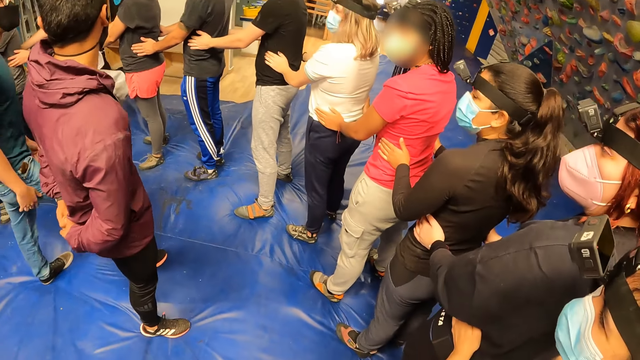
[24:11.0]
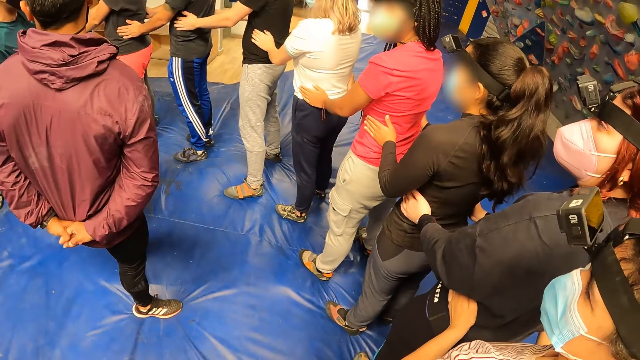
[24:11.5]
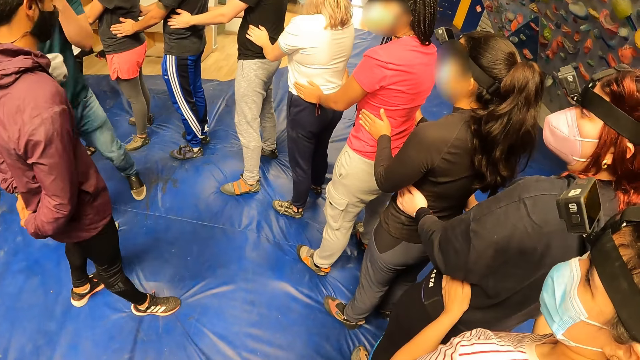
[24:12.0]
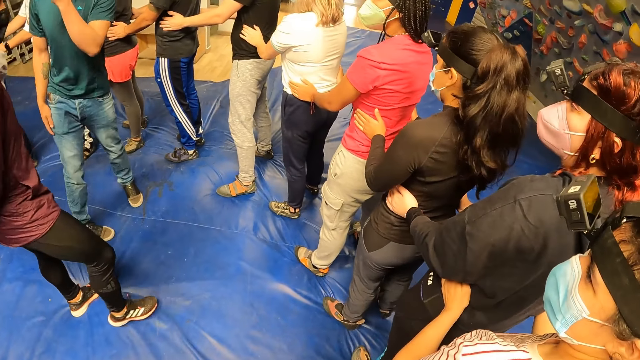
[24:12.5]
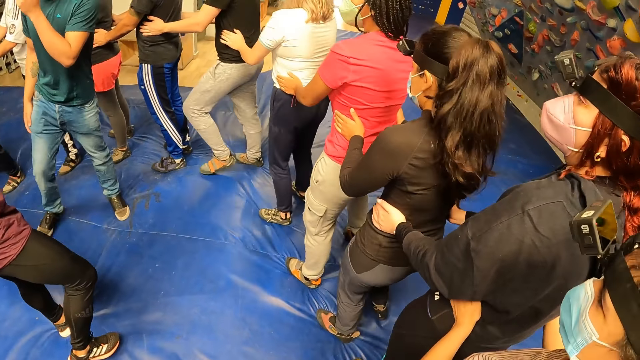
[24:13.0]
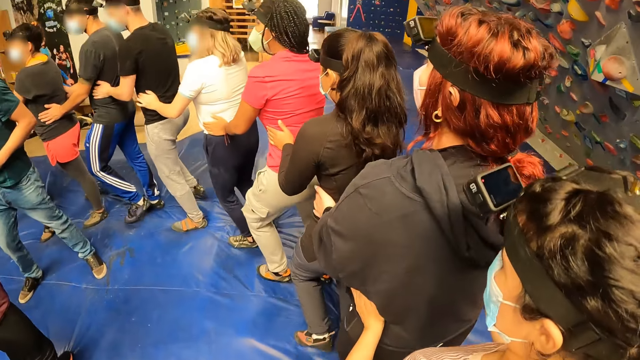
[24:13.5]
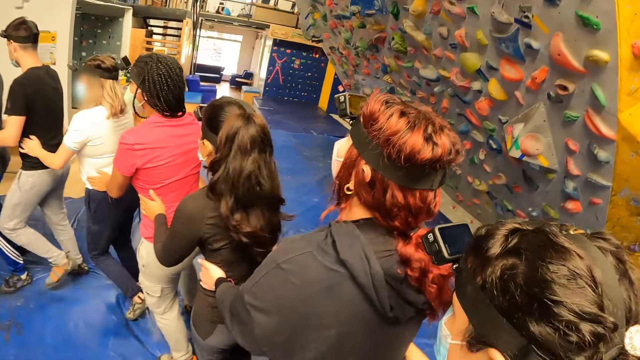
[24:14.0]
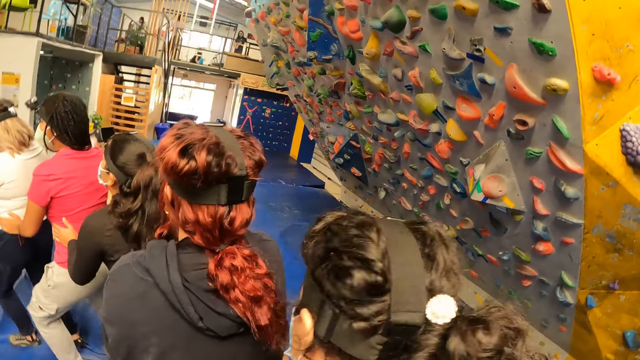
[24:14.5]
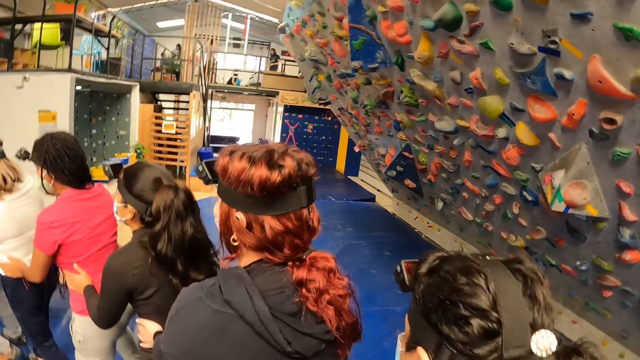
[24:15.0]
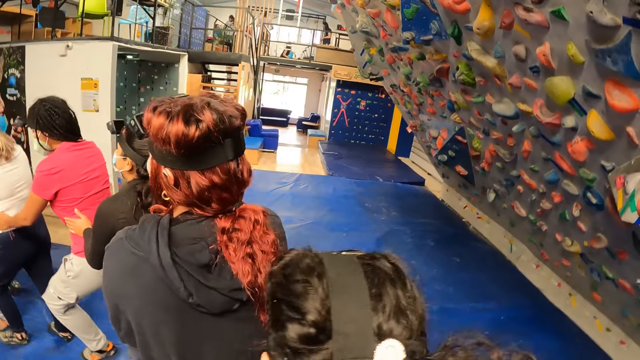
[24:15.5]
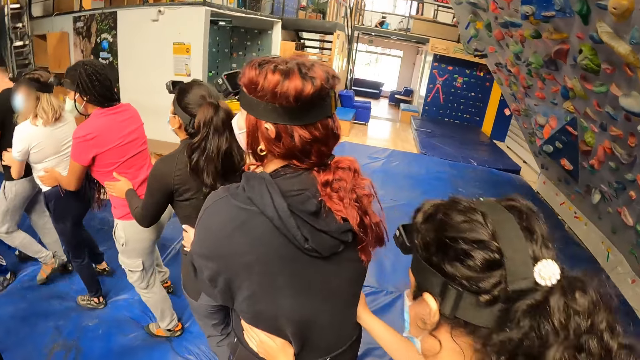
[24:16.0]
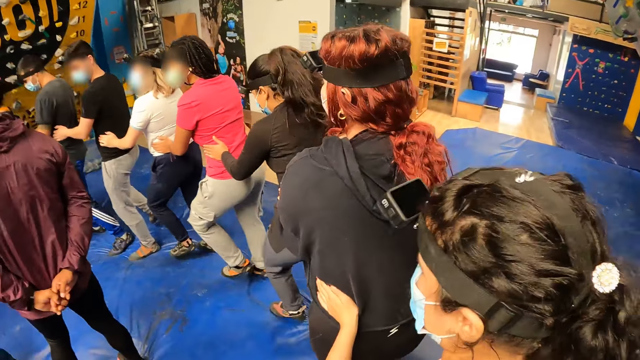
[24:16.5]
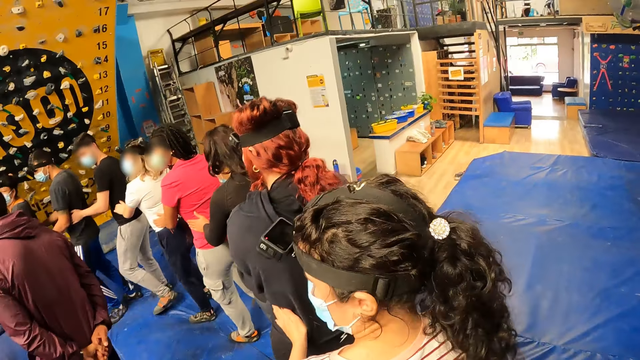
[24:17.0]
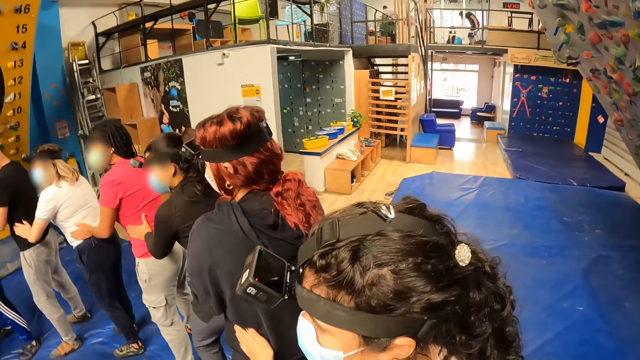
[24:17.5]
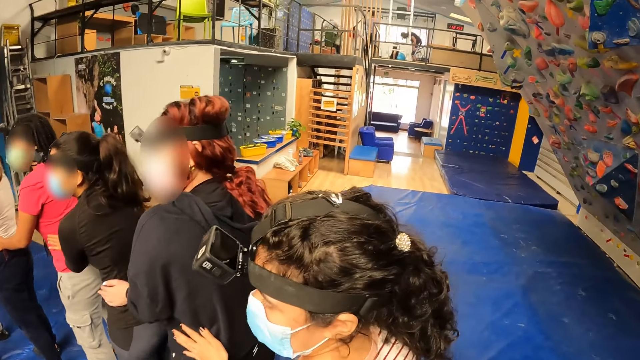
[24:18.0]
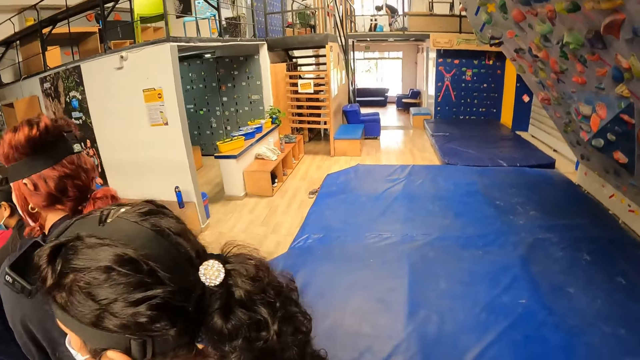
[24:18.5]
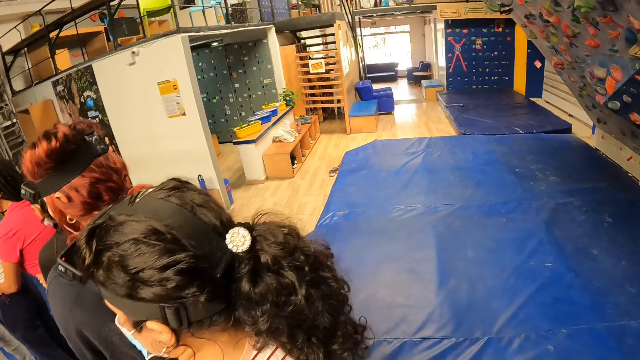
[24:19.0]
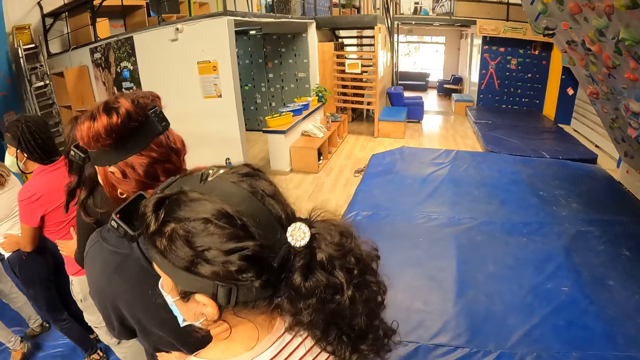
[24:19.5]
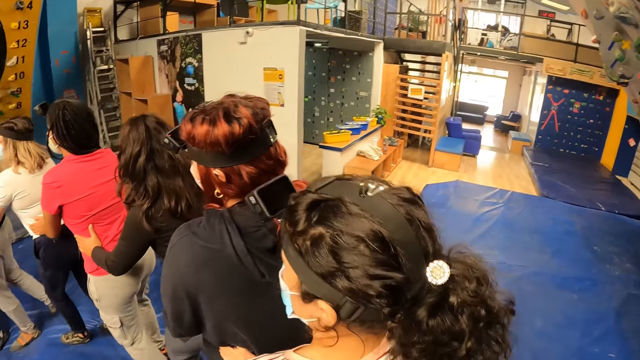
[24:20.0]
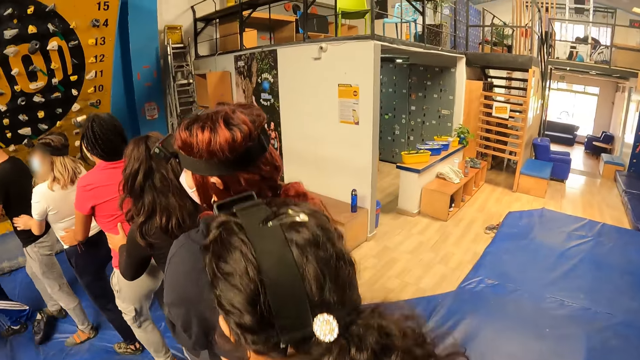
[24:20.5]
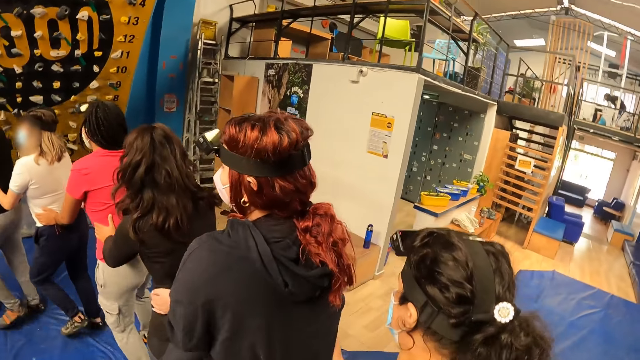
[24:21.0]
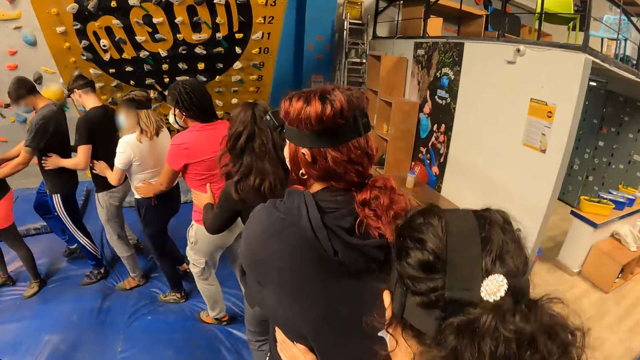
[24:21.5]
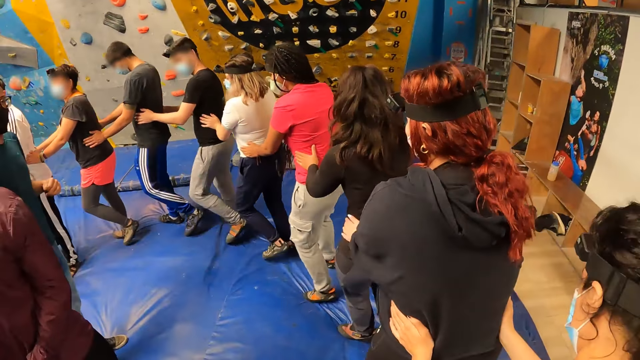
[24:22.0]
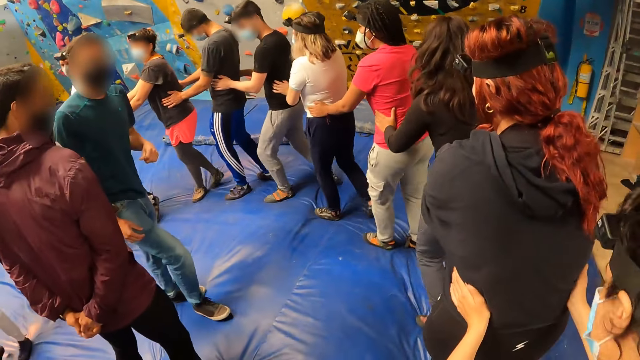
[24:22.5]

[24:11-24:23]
The camera wearer jogs with the group of people in the circle. He exercises on the floor with his friends.

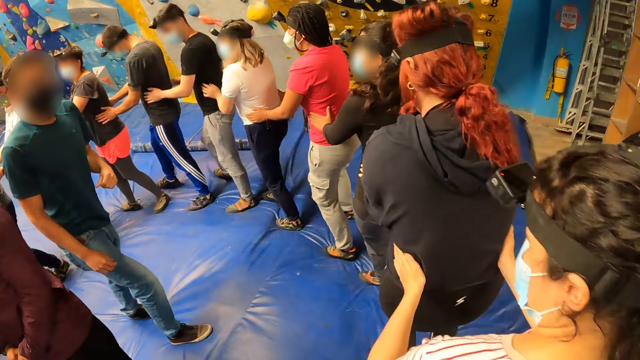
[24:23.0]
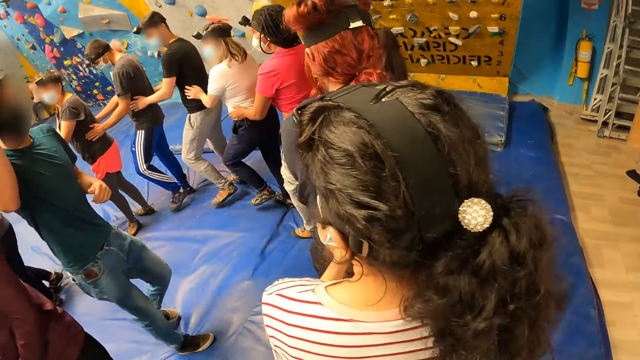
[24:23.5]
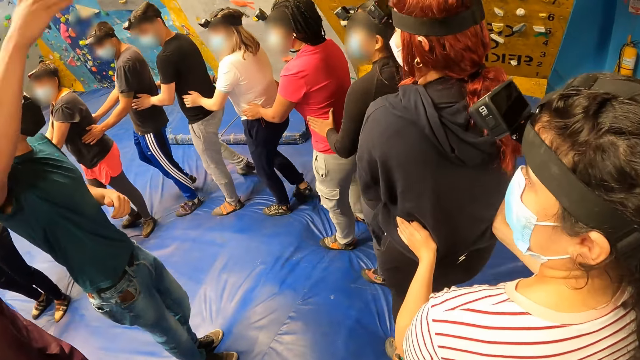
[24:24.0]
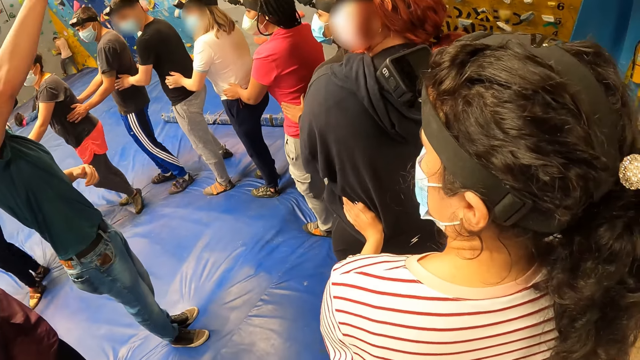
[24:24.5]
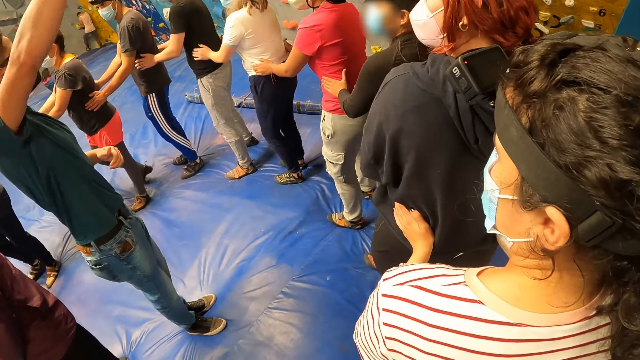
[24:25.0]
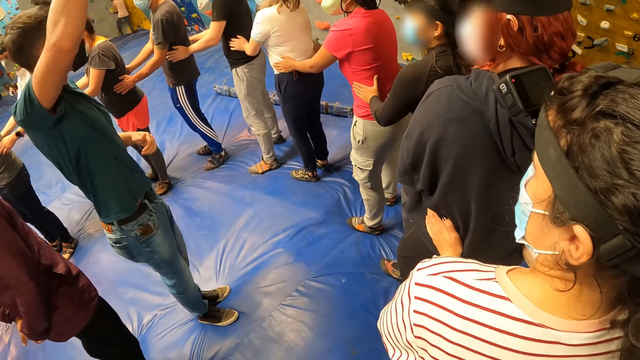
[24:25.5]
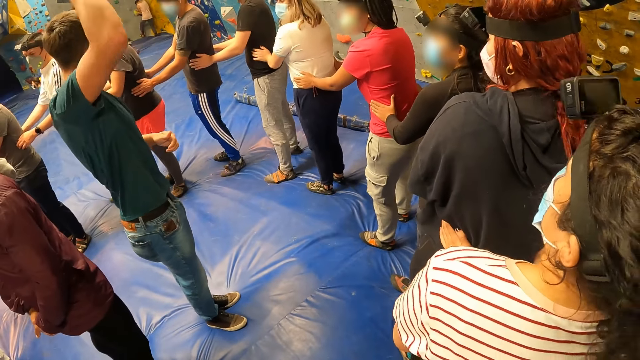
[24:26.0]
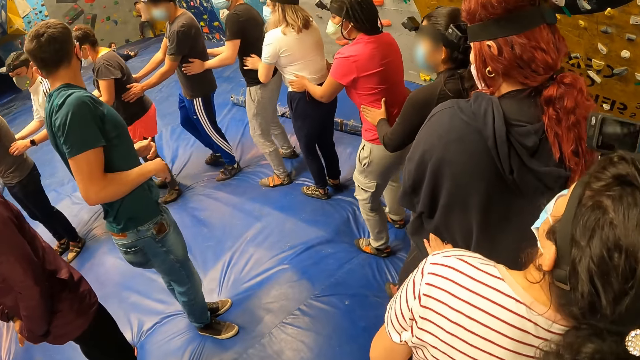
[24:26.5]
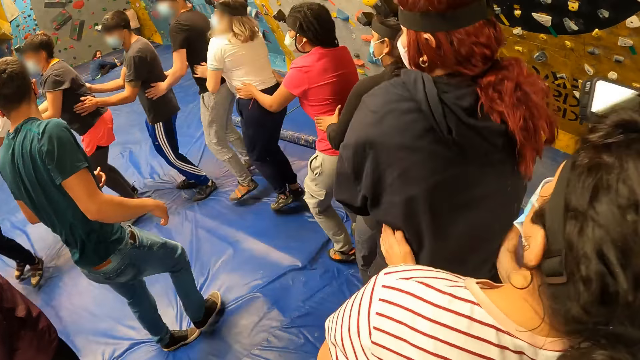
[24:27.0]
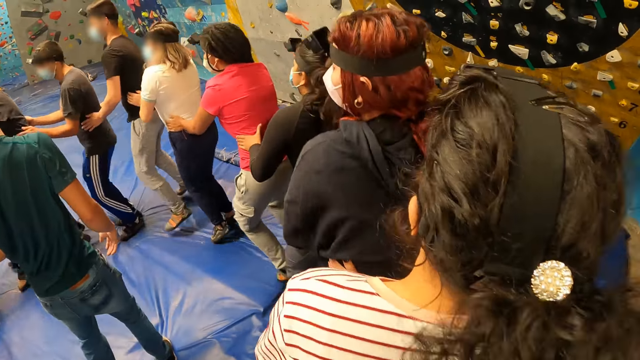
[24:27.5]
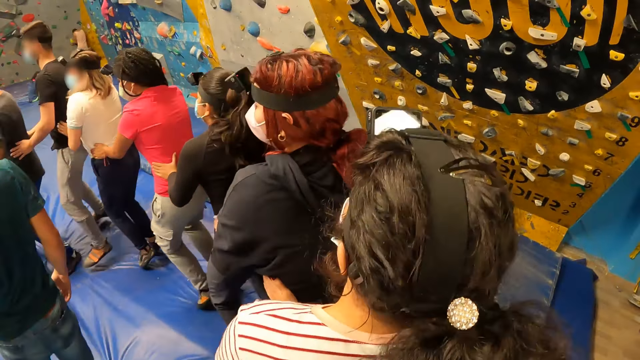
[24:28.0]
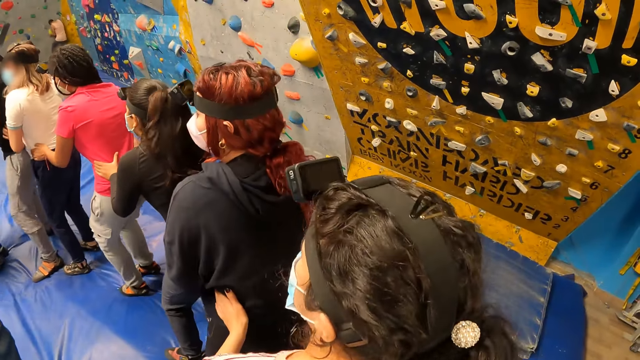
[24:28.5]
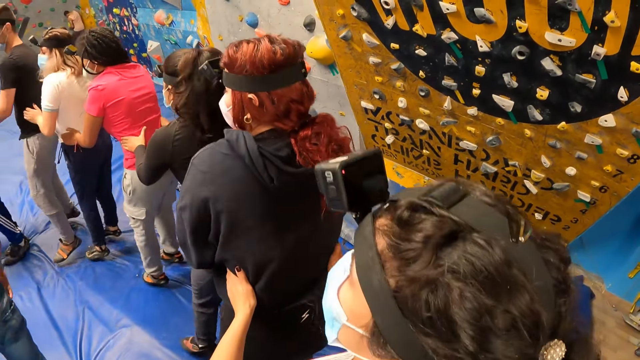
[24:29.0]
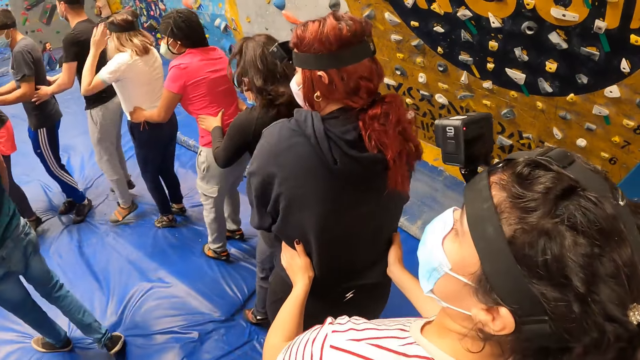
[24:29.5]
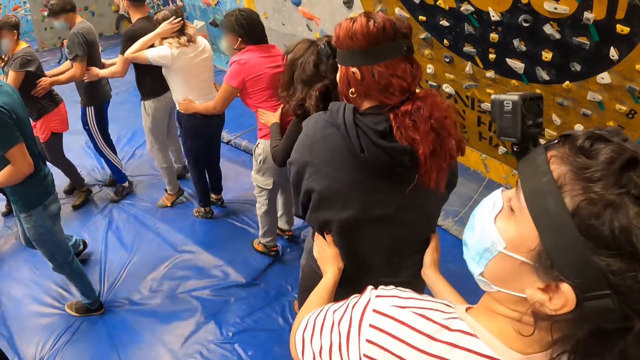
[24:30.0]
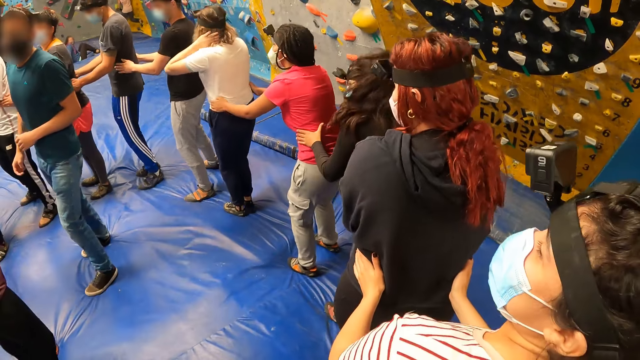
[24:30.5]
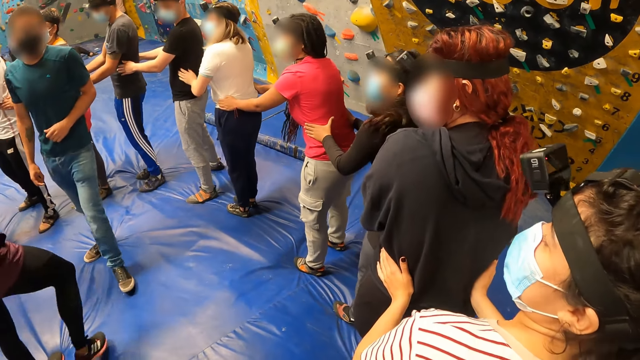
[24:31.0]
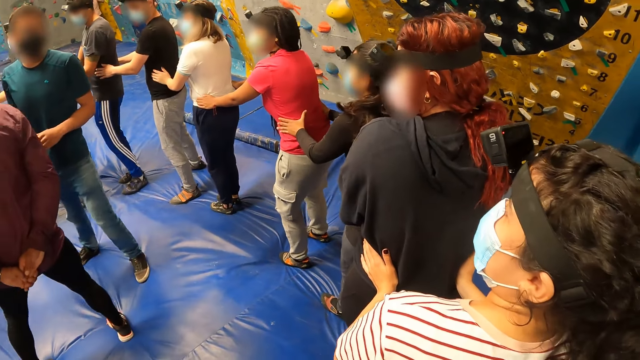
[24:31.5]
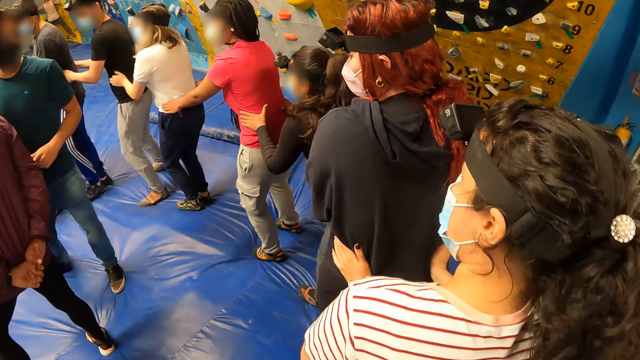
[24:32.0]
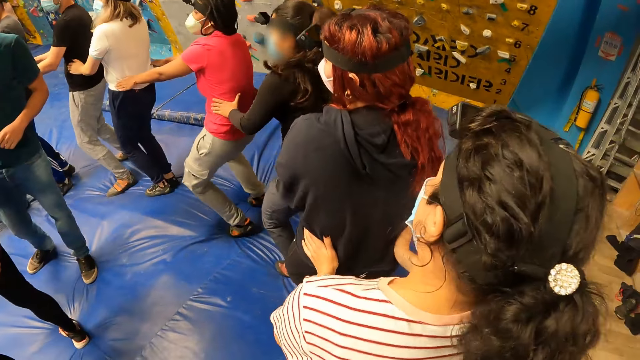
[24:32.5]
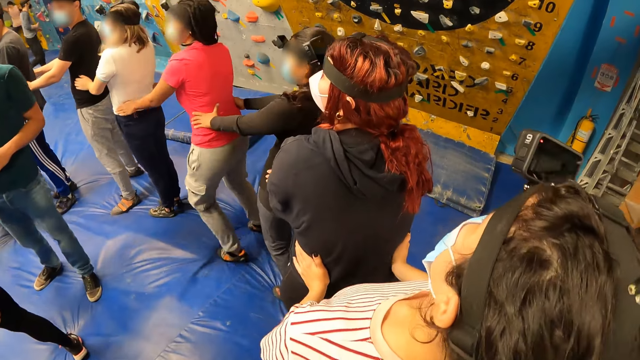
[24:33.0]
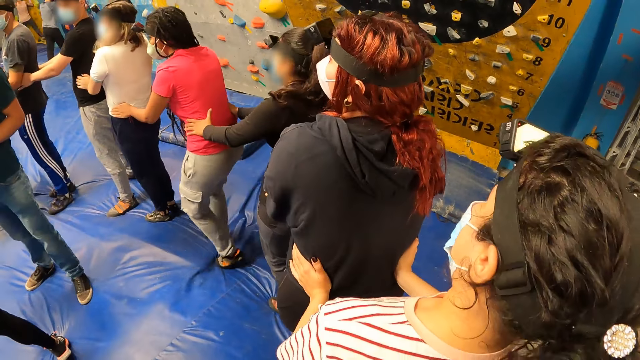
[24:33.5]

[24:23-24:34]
The camera wearer stands on the floor. They jump forward with the group of people in the circle. They exercise on the floor with their friends. They jump backward with the group of people in the circle. They stand on the floor. They exercise their body on the floor with the group of people in the circle.
